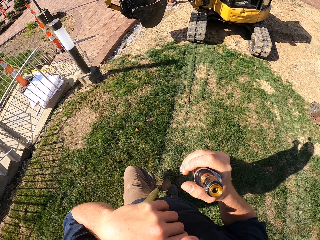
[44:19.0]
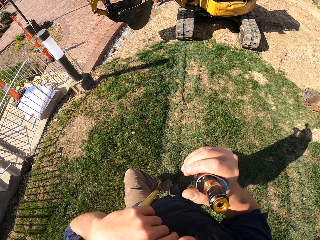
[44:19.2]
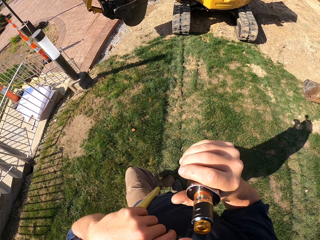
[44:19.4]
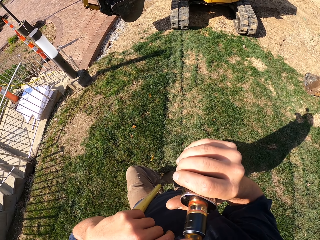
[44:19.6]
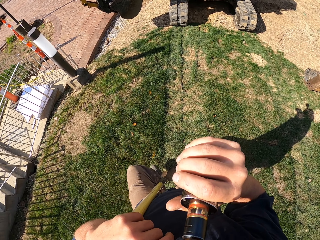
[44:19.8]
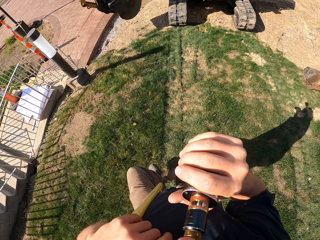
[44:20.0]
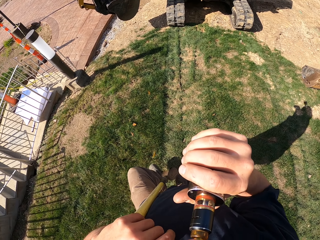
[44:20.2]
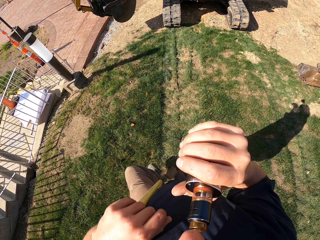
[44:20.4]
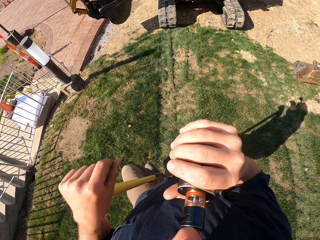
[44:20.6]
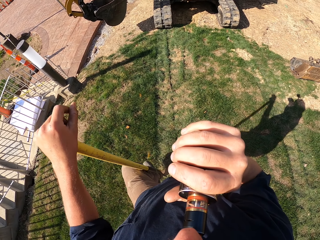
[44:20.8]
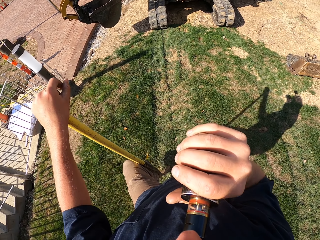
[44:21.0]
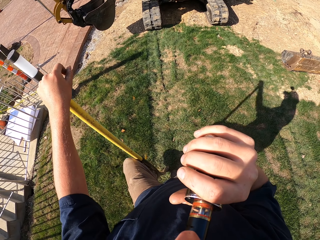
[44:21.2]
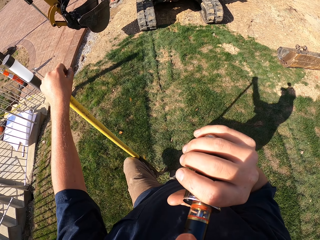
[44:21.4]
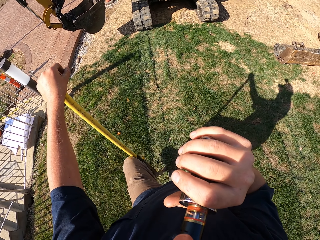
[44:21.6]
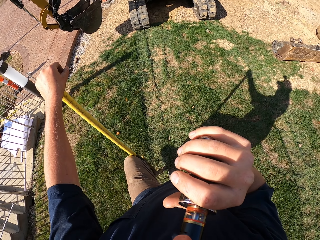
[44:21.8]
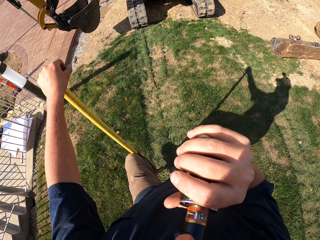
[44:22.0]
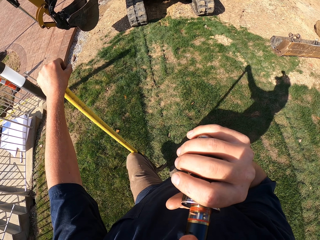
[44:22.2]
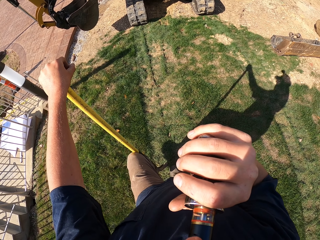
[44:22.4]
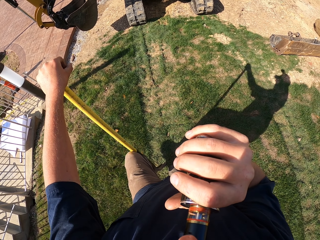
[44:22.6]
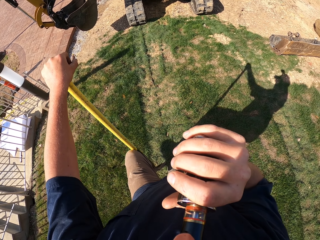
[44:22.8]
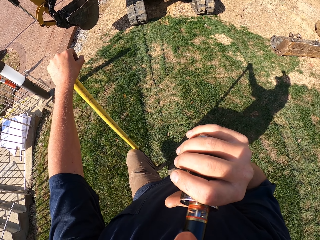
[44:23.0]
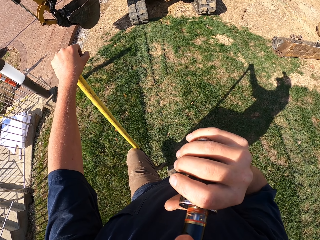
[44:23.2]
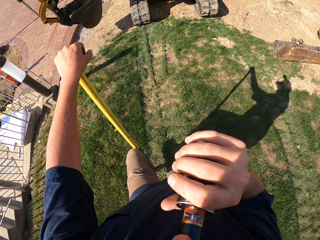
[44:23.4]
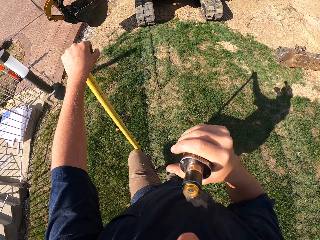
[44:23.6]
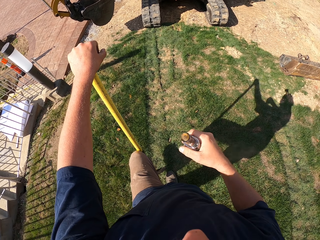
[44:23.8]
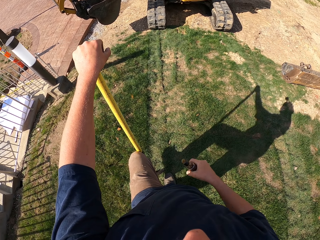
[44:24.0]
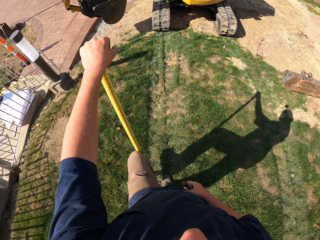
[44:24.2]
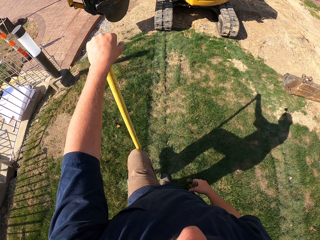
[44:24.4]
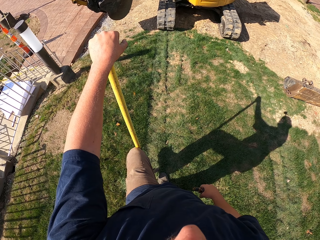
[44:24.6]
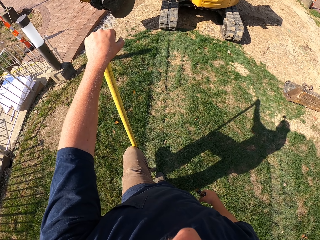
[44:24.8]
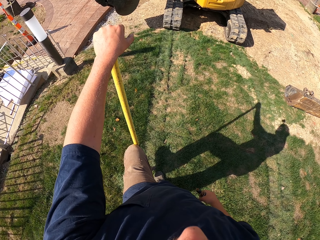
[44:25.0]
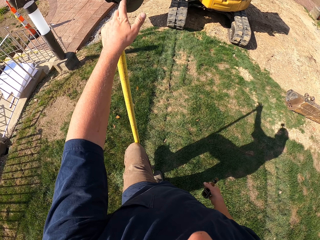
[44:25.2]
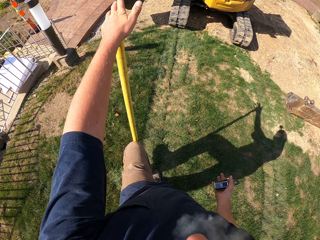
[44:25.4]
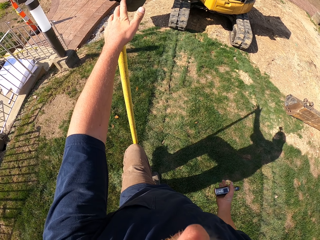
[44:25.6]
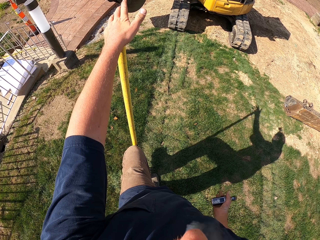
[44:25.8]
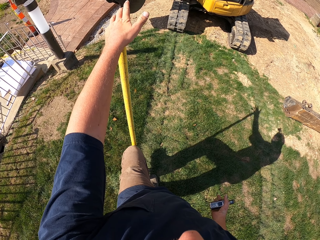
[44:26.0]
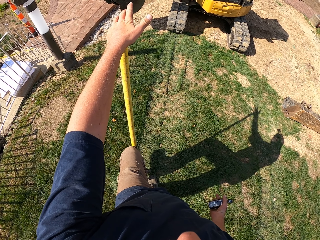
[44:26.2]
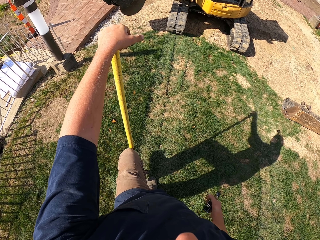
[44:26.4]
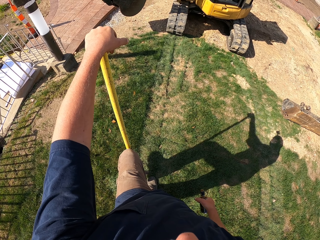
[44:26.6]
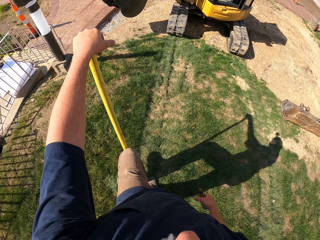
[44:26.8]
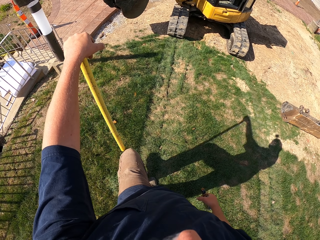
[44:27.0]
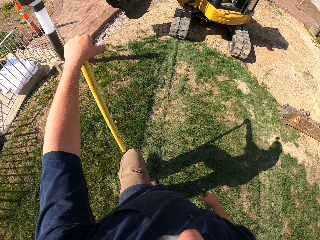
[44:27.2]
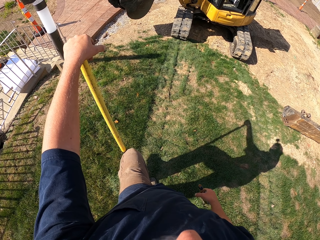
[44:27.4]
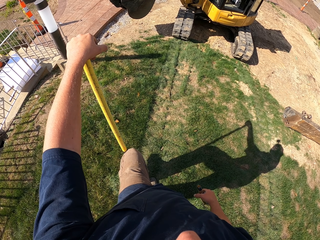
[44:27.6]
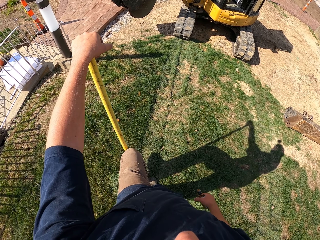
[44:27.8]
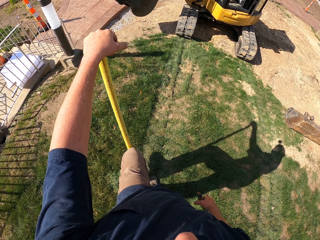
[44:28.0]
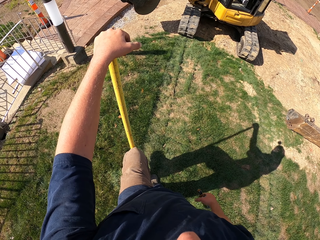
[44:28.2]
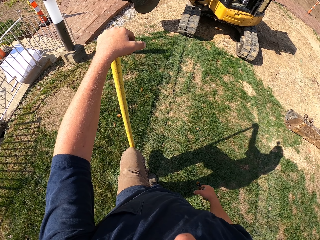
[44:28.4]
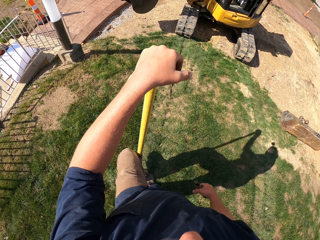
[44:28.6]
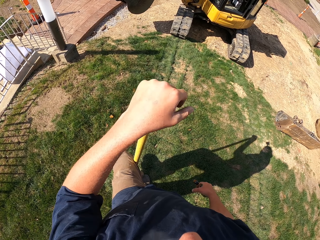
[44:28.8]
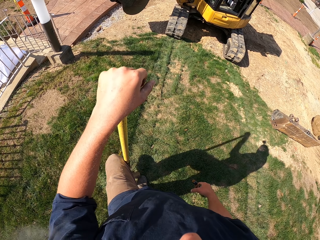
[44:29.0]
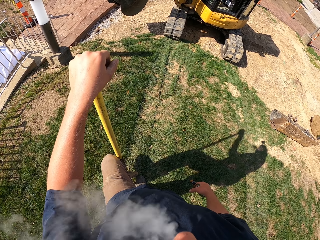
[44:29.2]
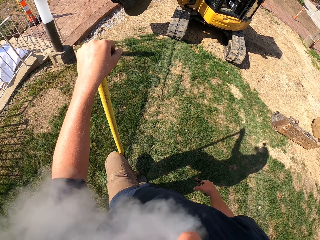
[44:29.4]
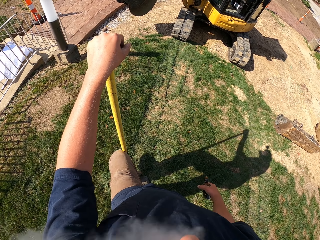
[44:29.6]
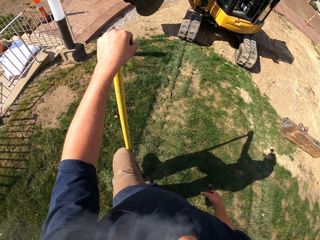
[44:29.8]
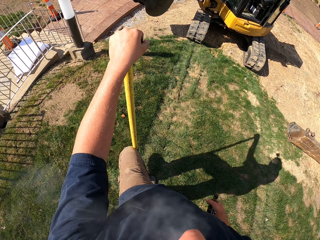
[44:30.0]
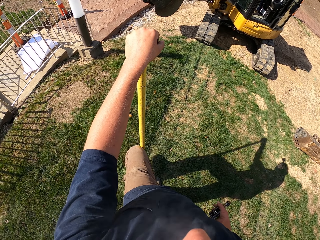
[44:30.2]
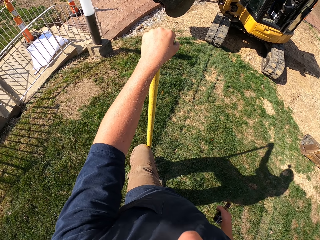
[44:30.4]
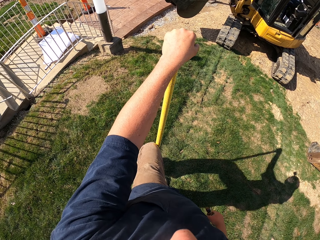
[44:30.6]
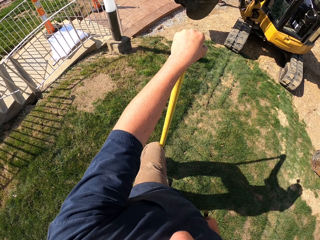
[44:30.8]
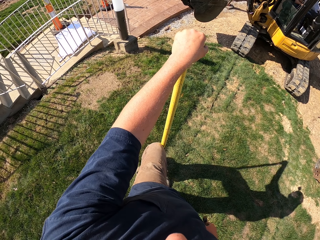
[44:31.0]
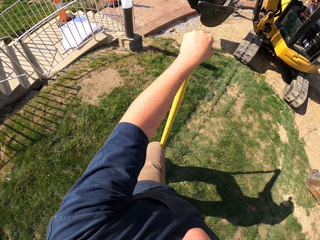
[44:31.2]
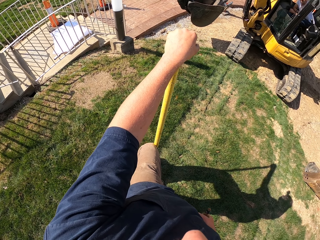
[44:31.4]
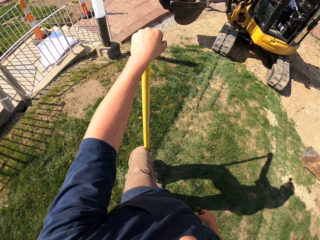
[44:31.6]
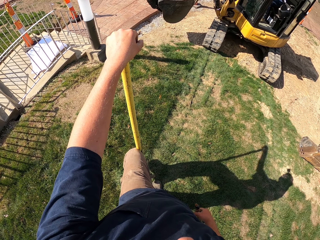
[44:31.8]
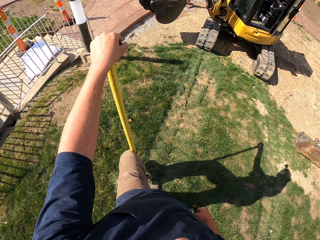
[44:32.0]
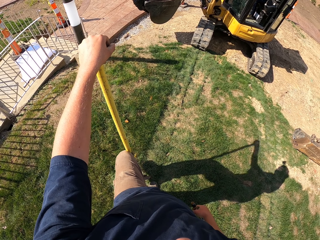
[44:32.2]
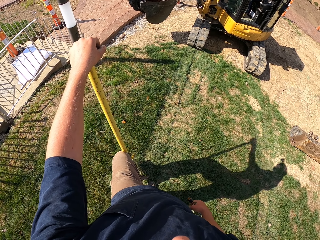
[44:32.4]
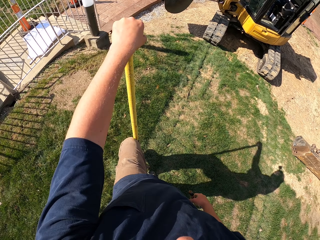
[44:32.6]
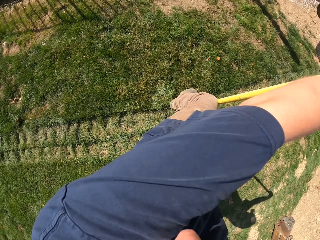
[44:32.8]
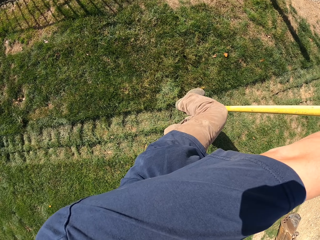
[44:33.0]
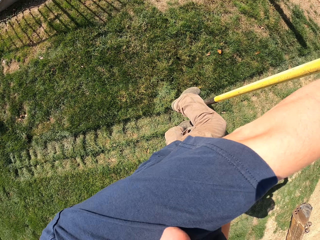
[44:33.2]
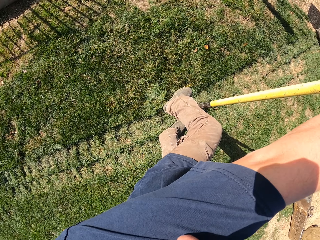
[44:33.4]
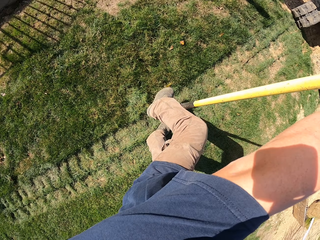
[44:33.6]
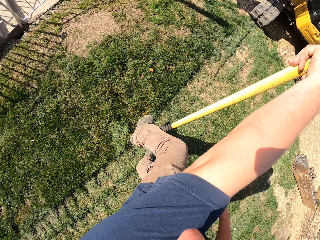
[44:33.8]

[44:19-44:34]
The camera wearer smokes. They put a cigar bottle in the mouth. They put down the cigar bottle. They look around. They release smoke from the mouth. They swing the shovel. They look around.

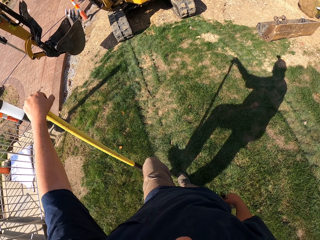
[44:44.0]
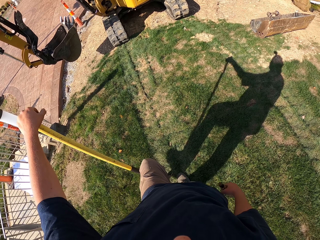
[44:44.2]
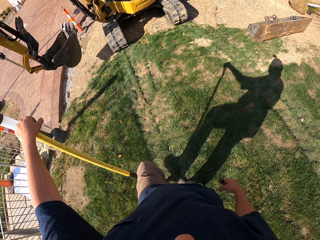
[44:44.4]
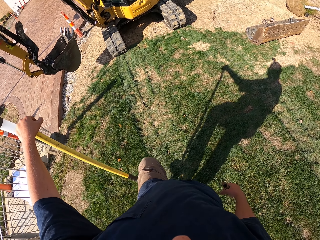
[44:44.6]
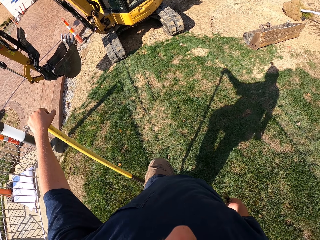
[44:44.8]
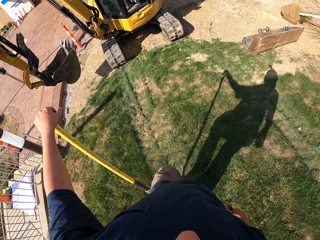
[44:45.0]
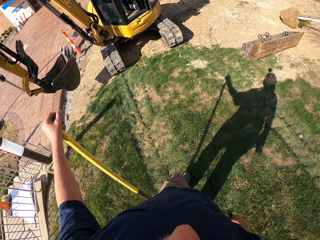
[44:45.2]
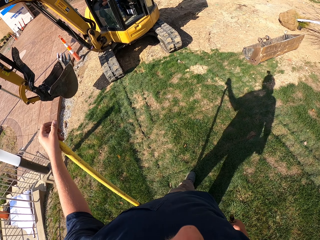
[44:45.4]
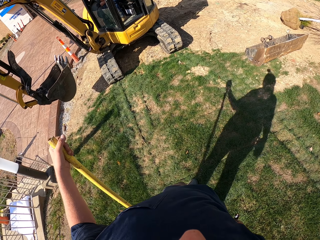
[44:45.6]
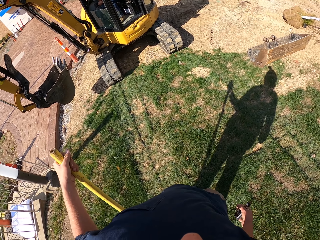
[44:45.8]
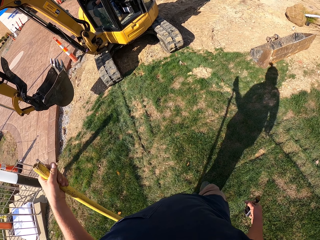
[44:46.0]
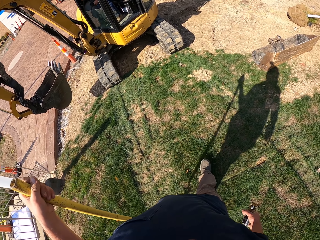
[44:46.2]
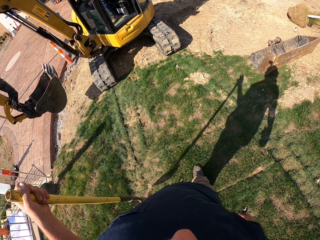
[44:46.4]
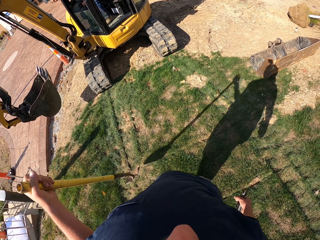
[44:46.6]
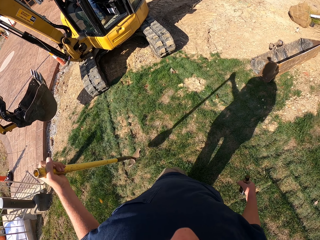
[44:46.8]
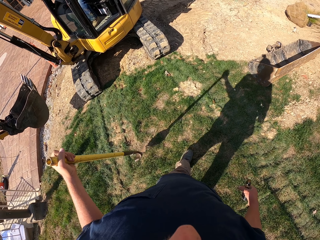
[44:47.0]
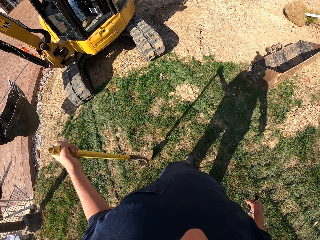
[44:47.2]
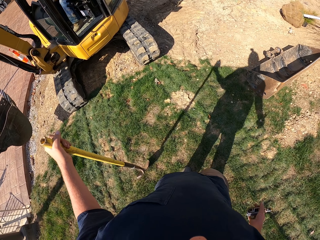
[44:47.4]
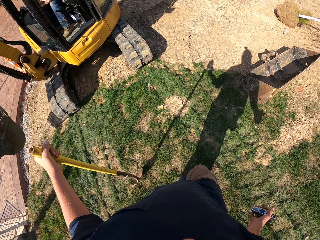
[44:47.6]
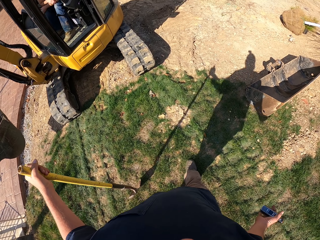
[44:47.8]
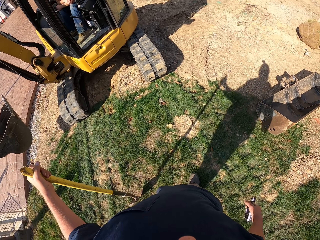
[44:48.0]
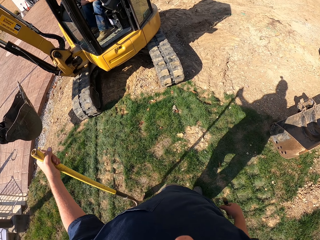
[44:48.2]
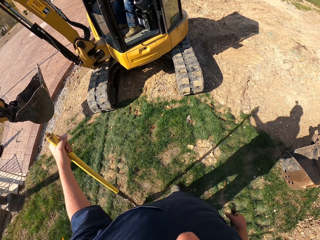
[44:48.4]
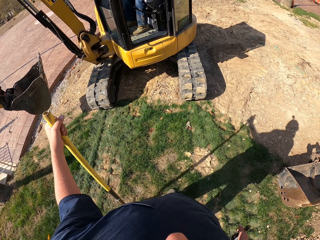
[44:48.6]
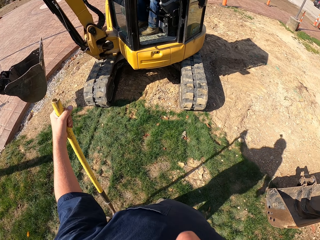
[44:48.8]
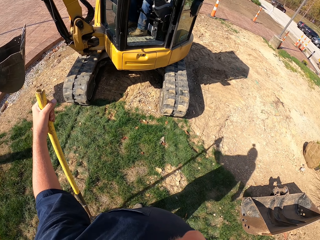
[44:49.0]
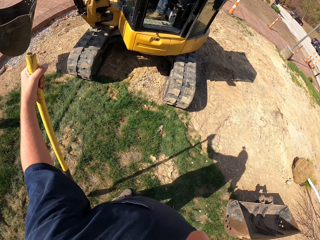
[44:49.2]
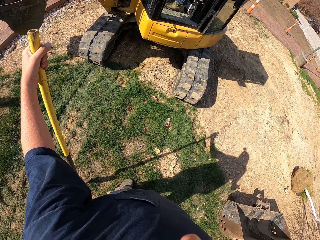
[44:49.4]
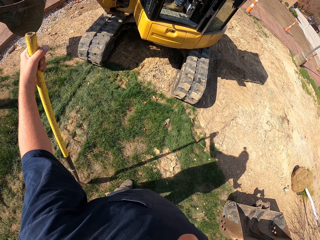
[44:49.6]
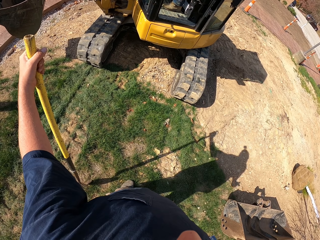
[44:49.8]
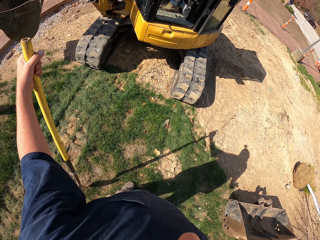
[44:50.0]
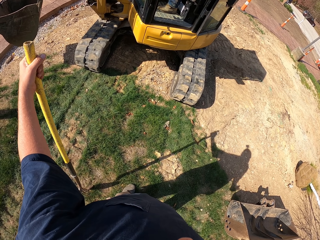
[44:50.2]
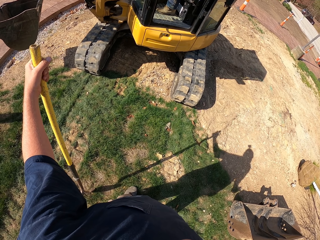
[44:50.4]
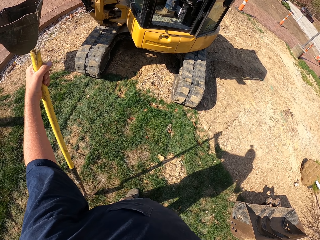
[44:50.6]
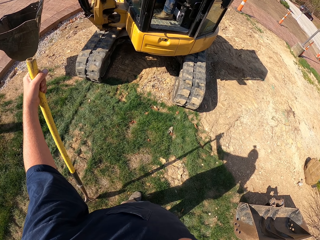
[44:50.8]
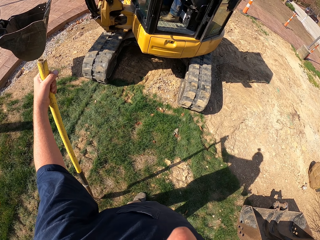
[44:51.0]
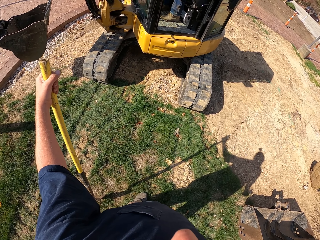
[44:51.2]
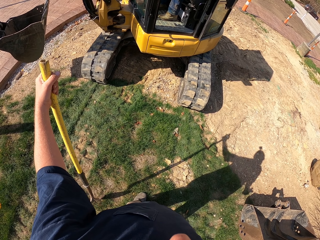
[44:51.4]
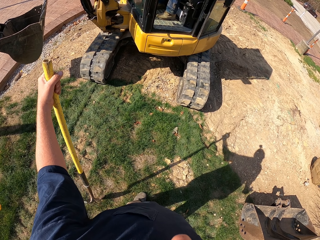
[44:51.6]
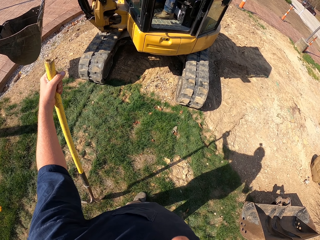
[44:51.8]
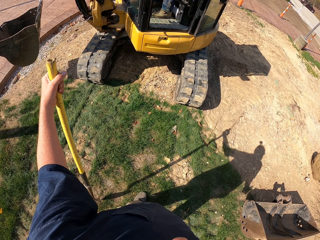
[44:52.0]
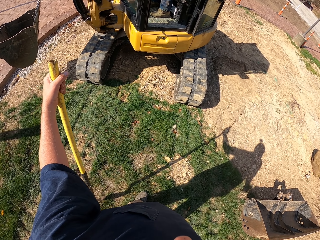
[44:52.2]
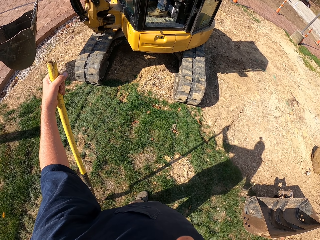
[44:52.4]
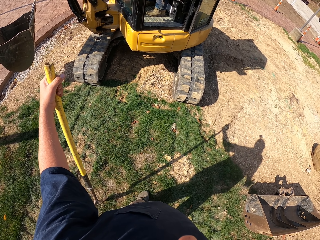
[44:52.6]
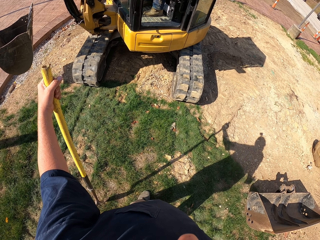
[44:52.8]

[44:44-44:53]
The camera wearer walks. They look around and stop.
